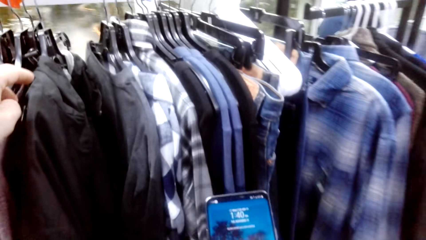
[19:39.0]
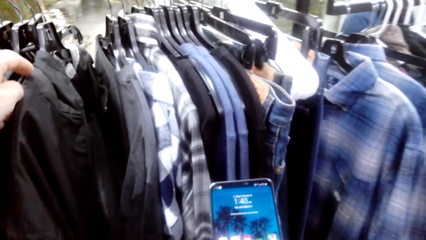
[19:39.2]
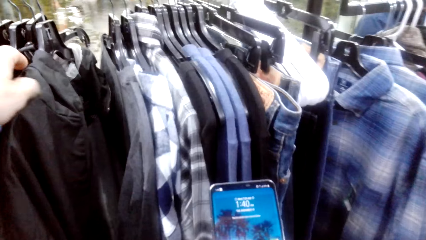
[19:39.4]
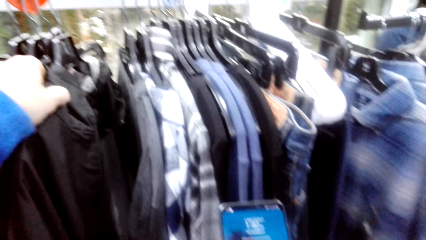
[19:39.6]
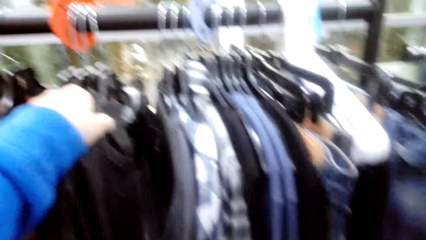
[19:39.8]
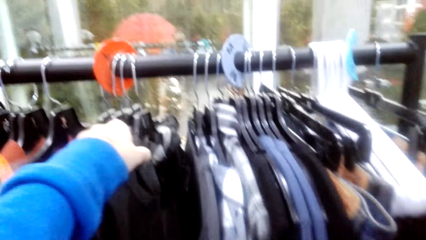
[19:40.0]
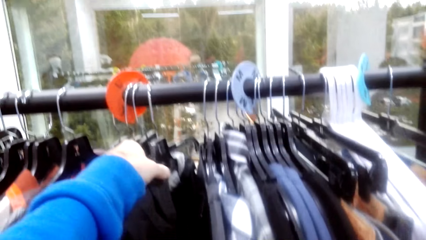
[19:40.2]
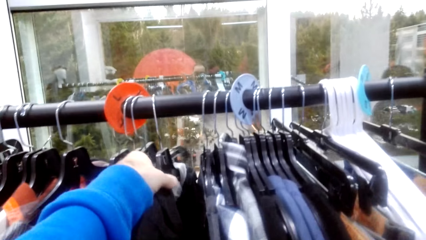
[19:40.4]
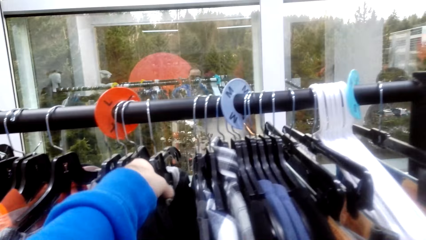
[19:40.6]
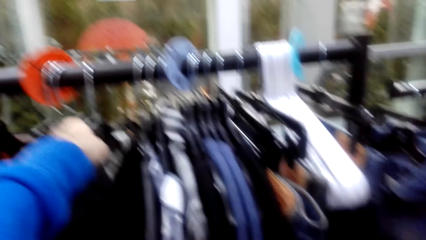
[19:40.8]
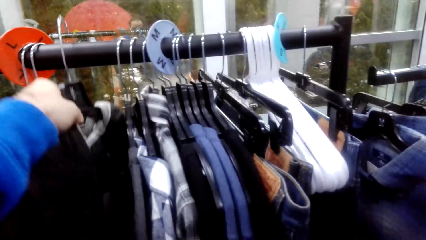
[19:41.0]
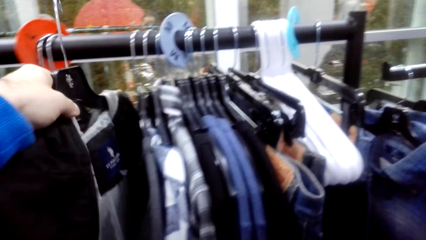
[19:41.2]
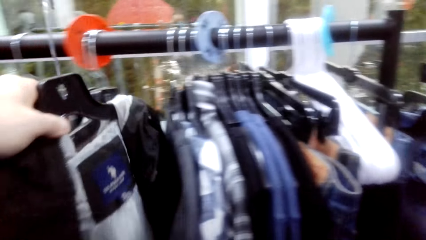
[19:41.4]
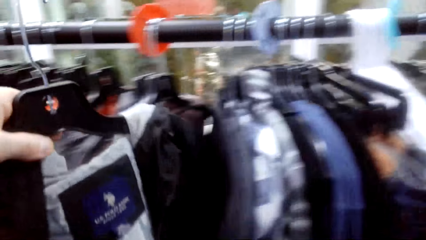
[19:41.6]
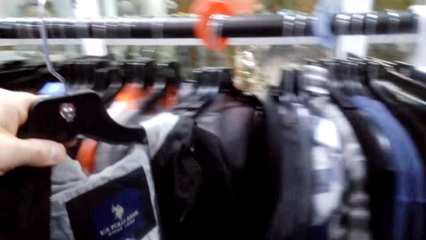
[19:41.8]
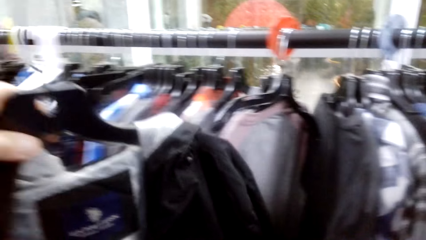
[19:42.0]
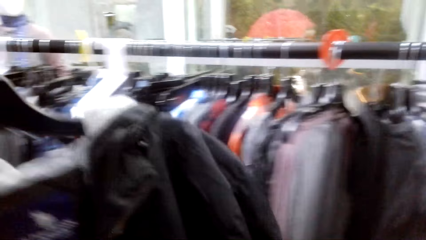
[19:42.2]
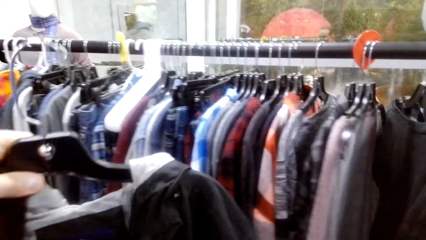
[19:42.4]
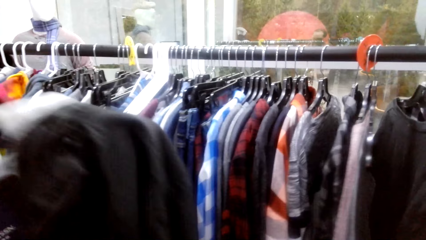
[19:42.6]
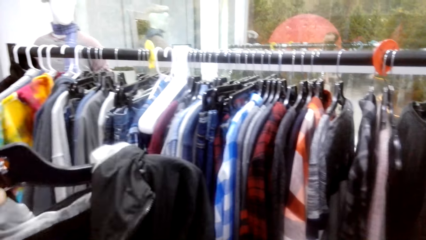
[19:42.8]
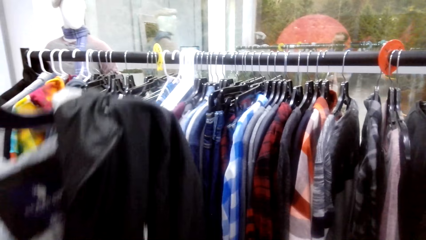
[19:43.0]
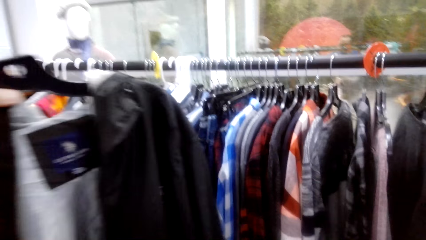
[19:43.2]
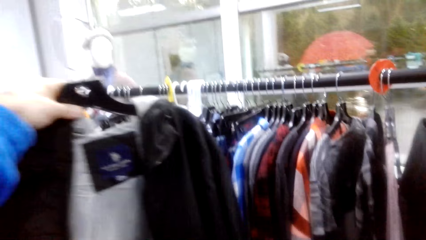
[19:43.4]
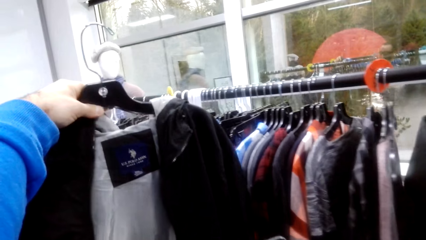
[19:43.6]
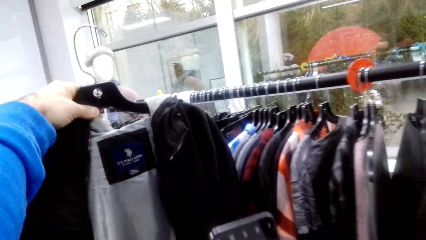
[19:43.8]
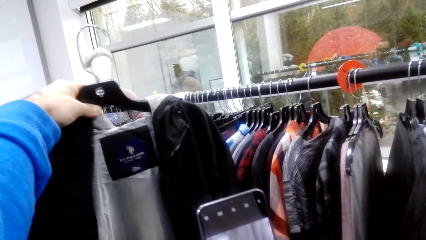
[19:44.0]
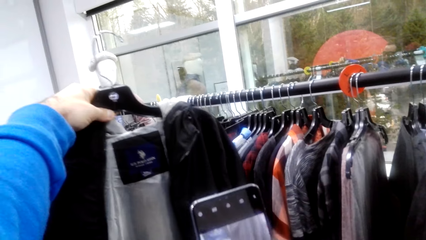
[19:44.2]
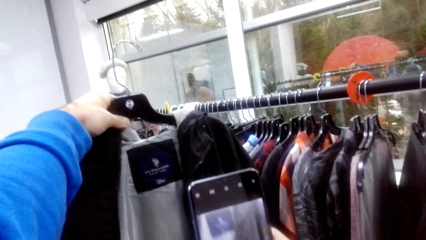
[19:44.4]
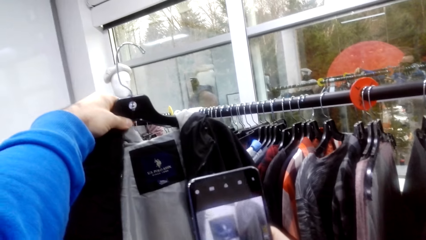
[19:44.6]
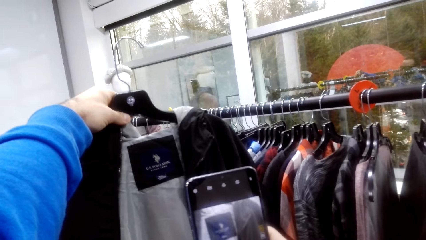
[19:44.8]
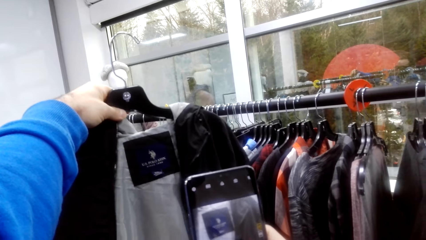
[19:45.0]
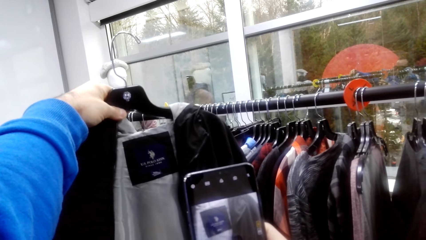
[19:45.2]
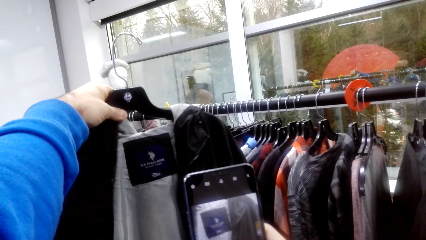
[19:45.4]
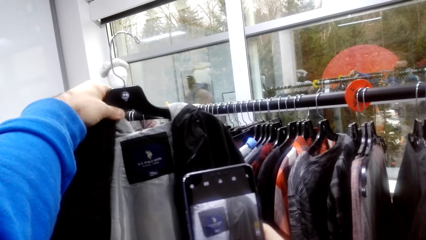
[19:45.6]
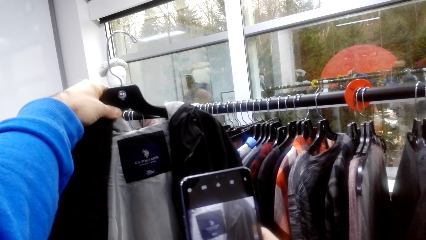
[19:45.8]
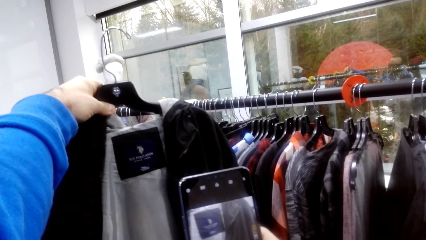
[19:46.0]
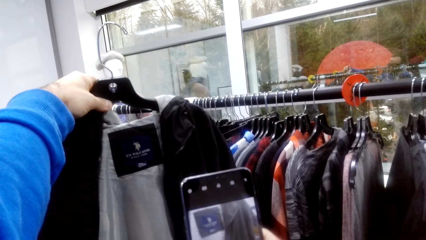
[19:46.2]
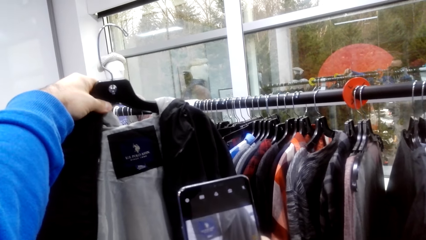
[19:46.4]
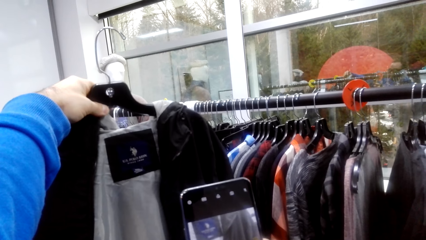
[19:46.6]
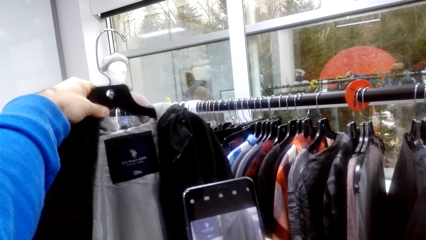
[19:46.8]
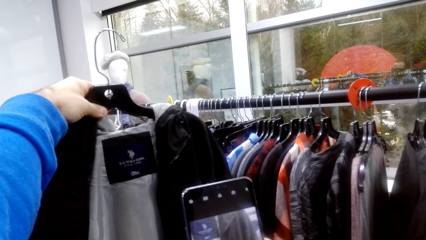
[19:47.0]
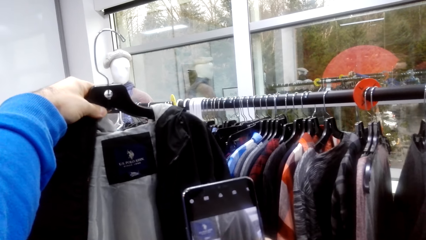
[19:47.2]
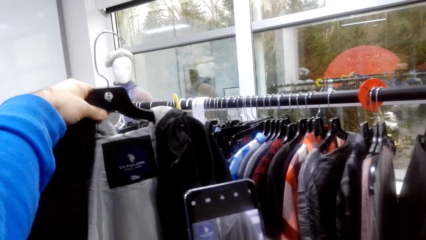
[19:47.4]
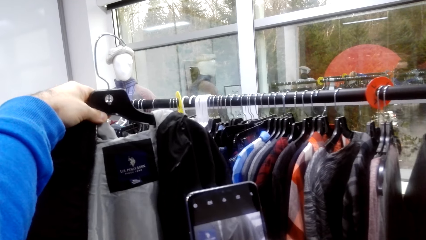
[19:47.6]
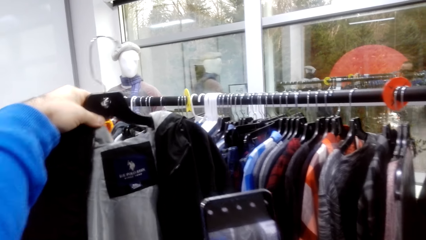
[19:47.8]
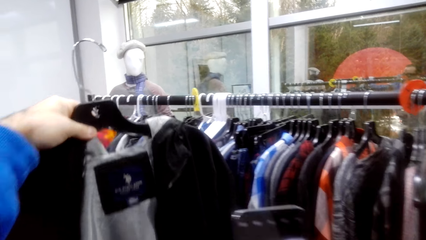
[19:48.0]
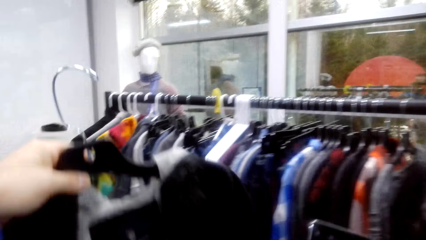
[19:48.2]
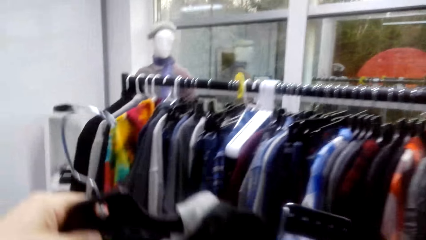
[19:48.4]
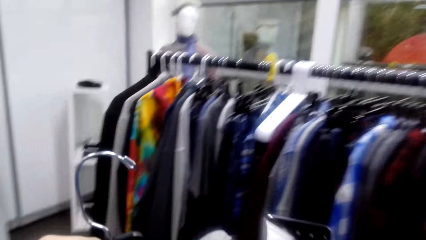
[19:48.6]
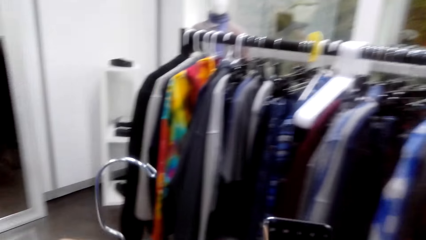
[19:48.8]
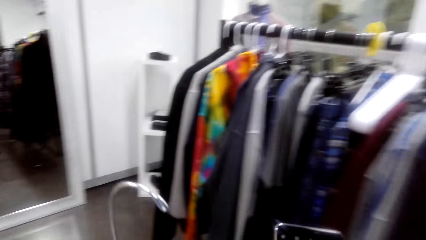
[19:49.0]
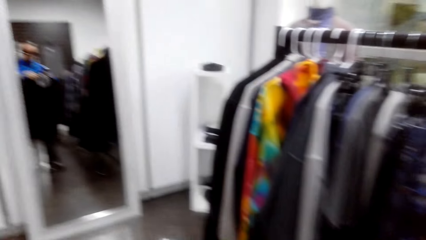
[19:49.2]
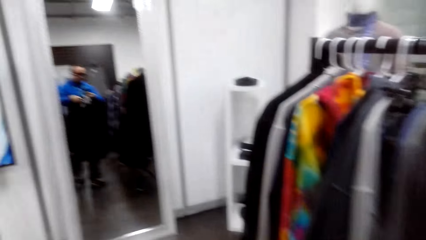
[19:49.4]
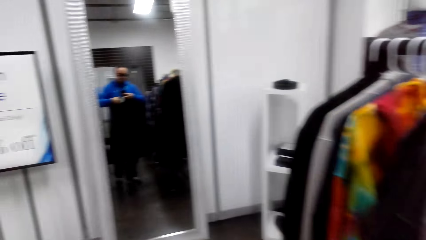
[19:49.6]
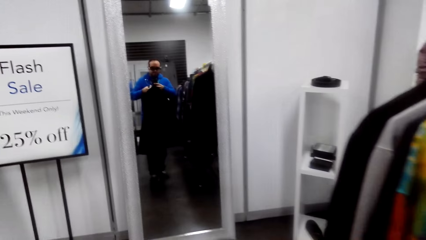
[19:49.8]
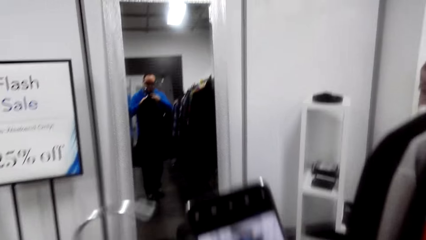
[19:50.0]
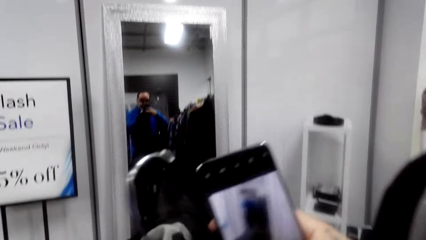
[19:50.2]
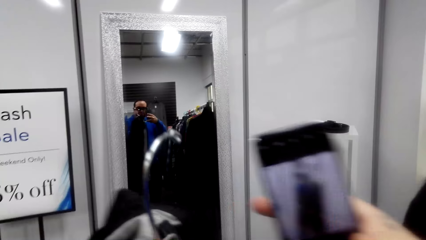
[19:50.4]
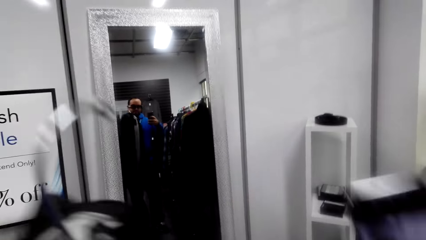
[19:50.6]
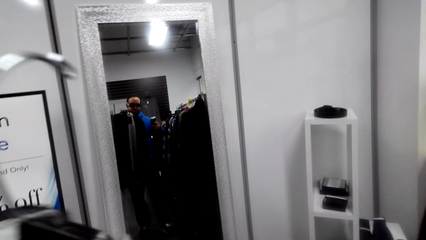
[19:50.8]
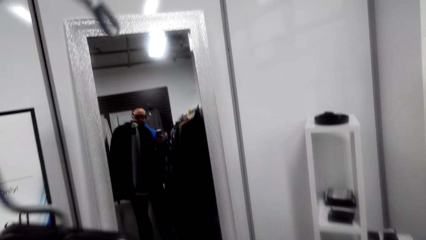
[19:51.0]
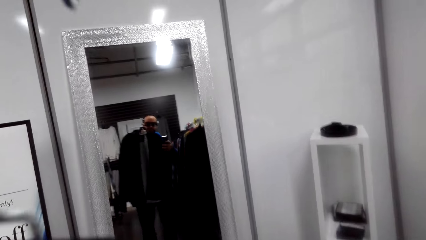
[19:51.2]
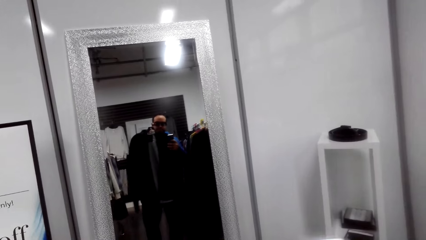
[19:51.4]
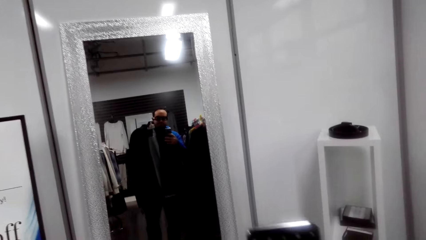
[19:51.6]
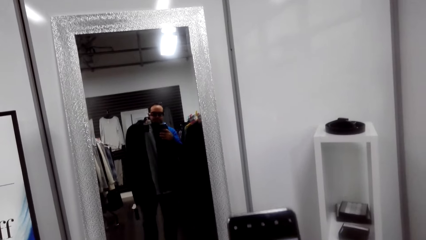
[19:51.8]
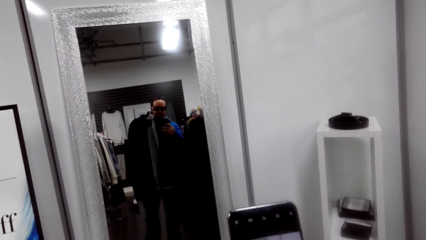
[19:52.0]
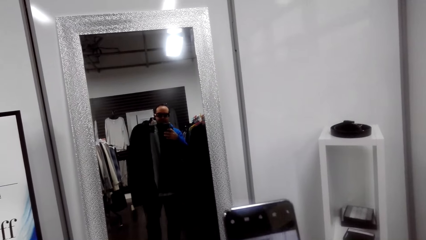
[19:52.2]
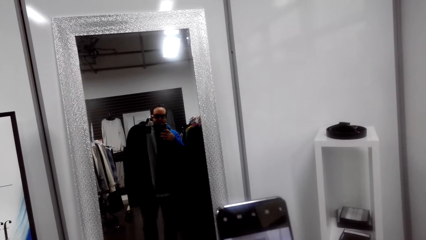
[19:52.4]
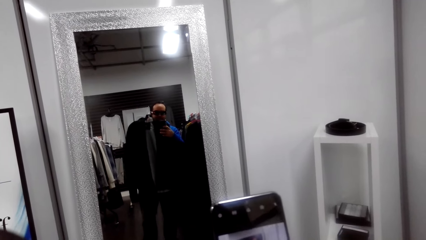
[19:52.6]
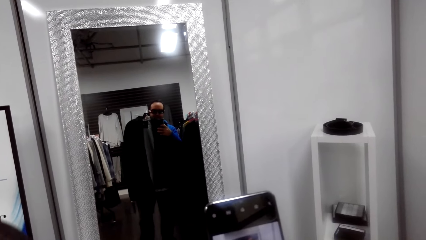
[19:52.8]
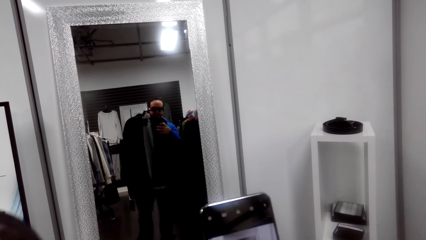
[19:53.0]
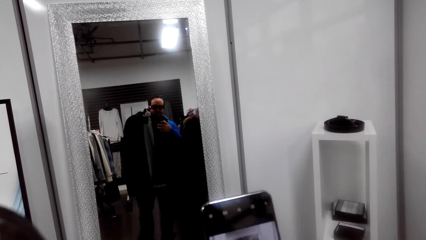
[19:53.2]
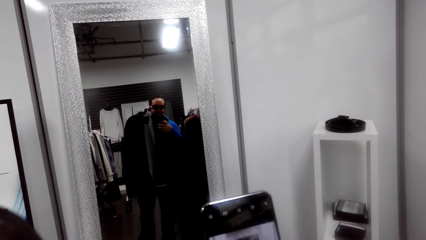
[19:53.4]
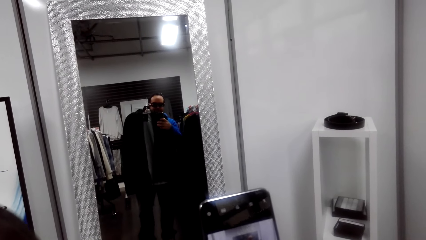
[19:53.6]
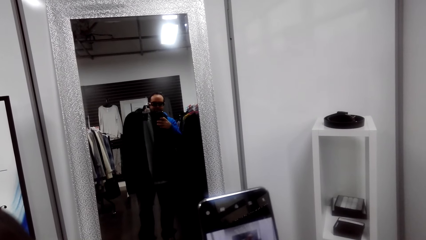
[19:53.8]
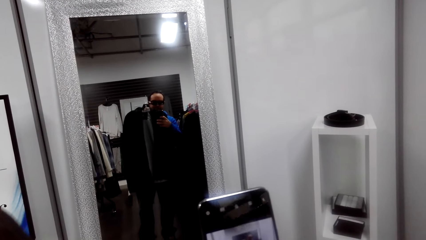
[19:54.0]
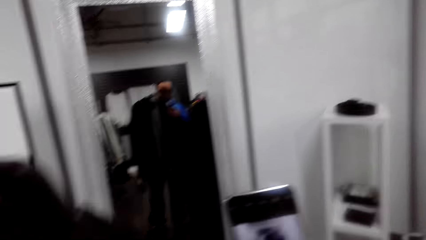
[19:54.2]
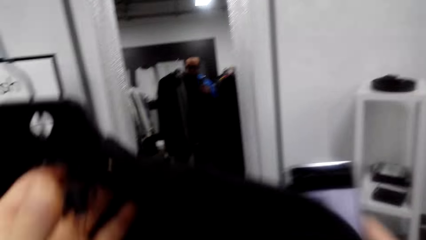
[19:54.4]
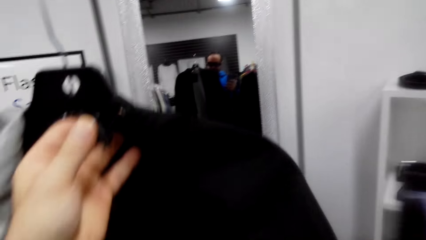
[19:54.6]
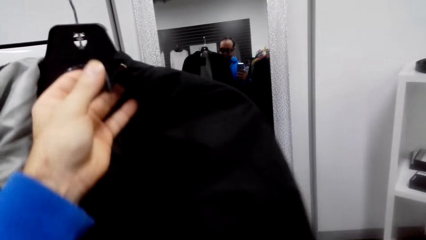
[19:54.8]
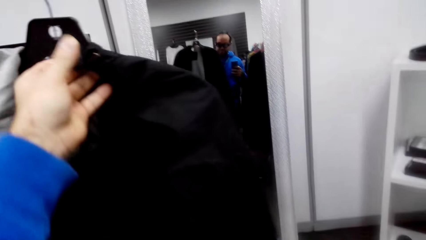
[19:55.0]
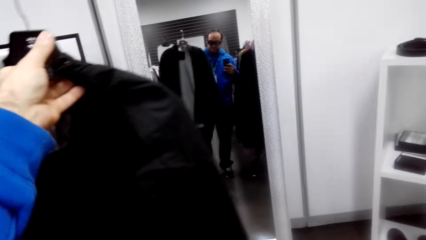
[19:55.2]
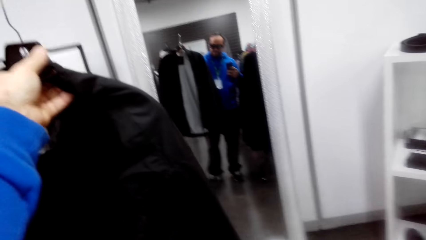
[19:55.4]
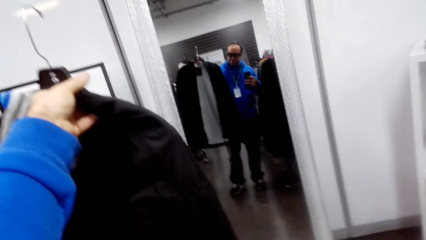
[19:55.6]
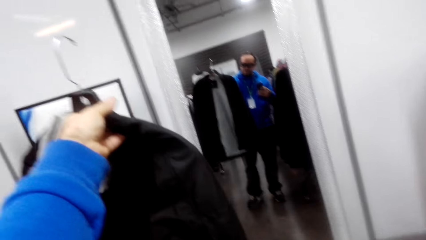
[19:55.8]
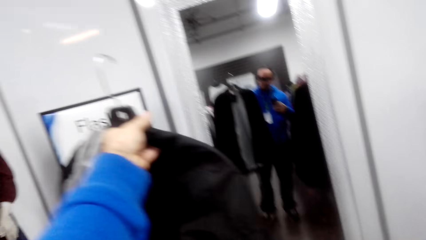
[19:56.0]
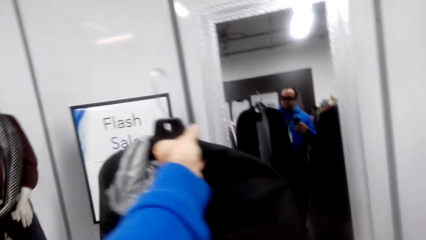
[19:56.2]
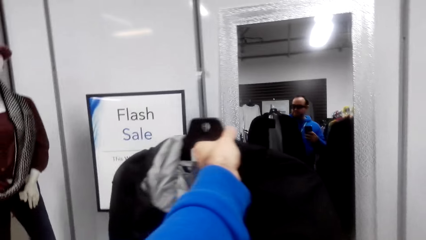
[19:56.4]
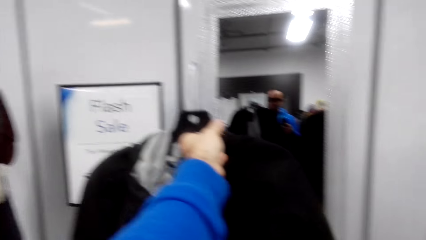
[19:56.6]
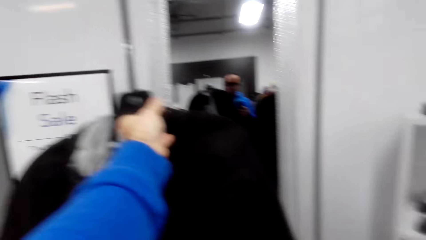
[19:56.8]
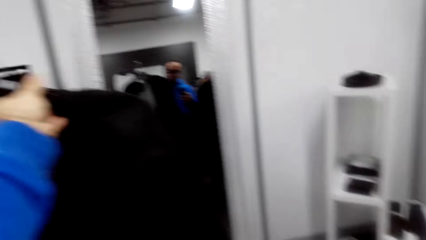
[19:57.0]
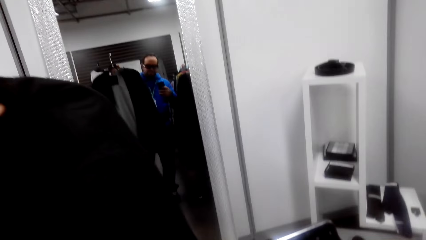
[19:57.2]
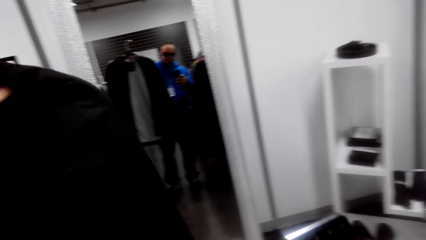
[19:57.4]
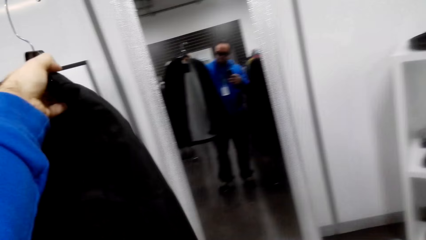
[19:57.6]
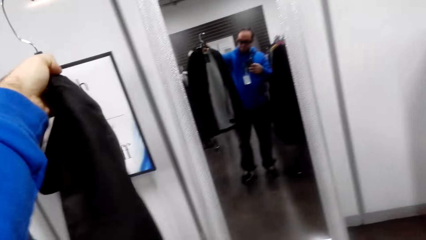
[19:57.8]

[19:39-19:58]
The camera wearer operates the phone. They pick up the cloth from the hanging place. They take the photo with the phone. They scroll the phone. They take pictures of themselves. They hold the hanger.
